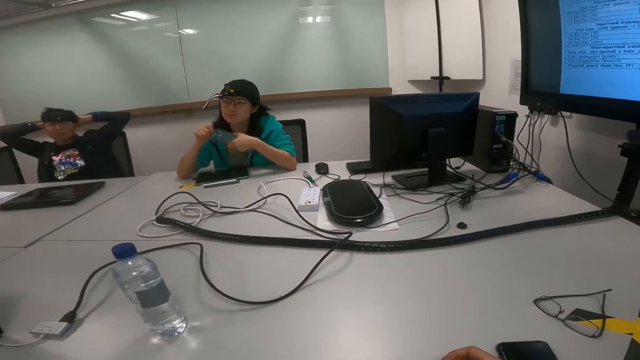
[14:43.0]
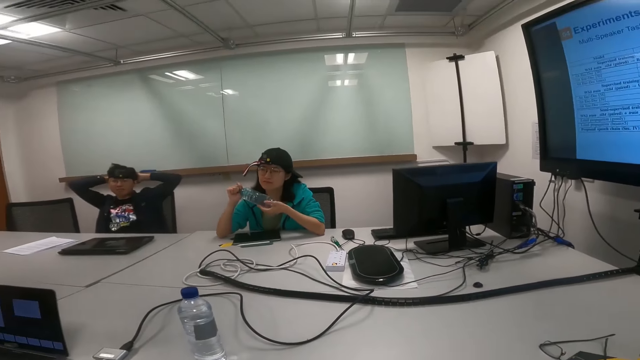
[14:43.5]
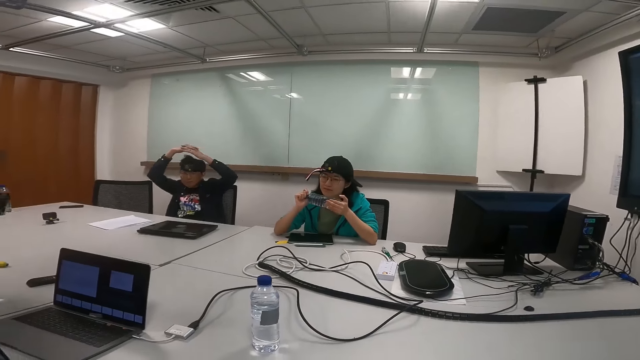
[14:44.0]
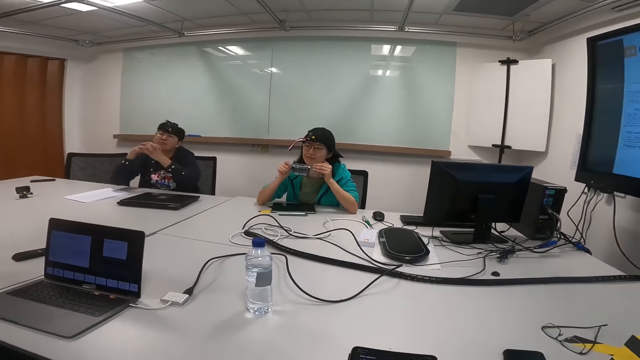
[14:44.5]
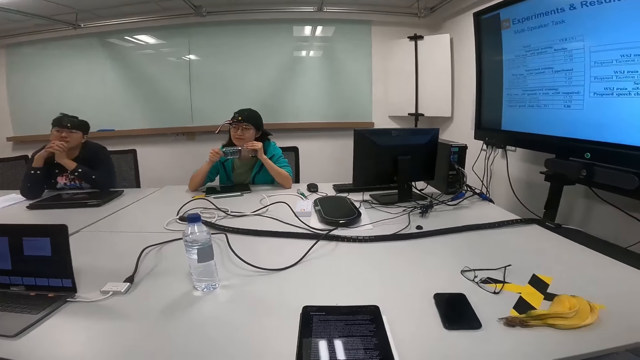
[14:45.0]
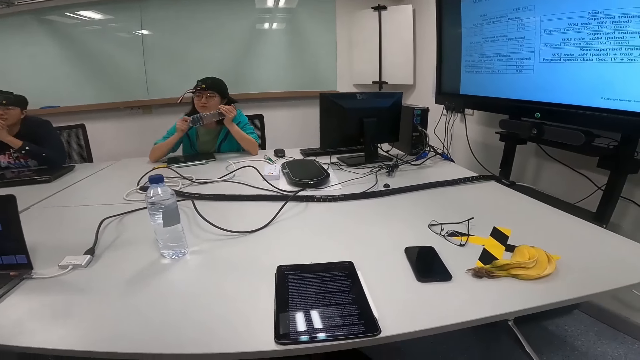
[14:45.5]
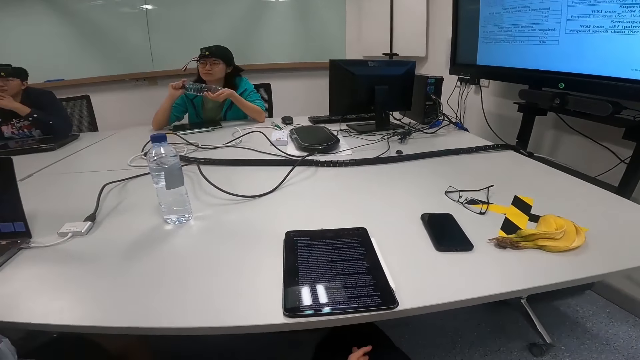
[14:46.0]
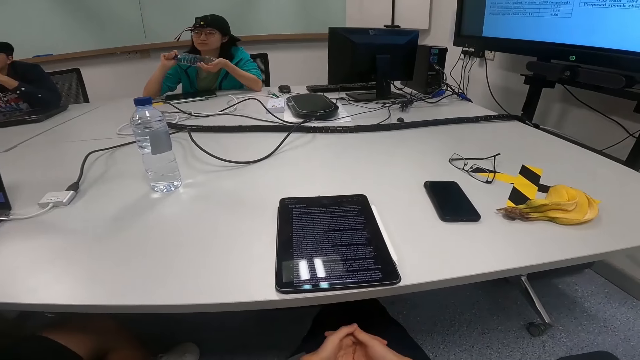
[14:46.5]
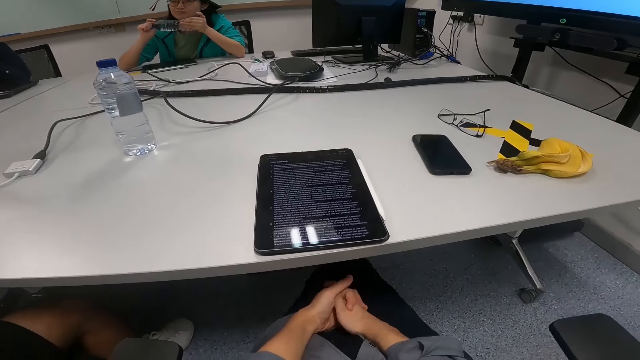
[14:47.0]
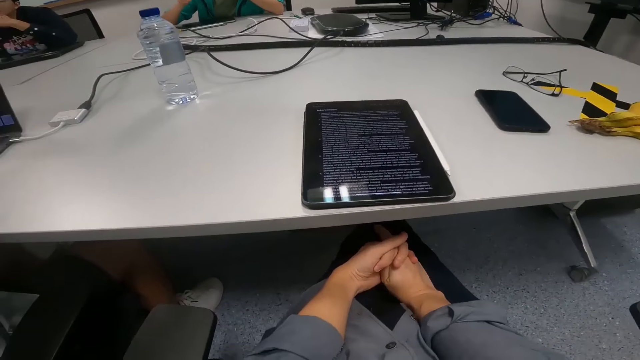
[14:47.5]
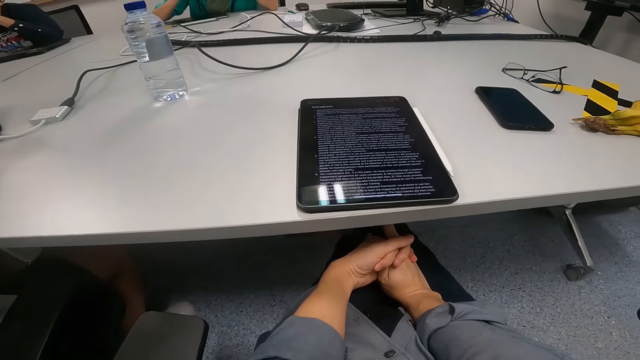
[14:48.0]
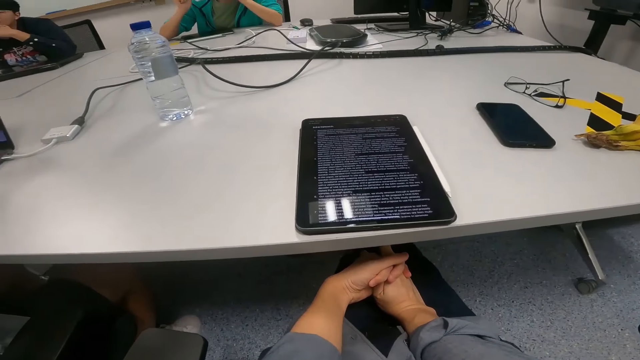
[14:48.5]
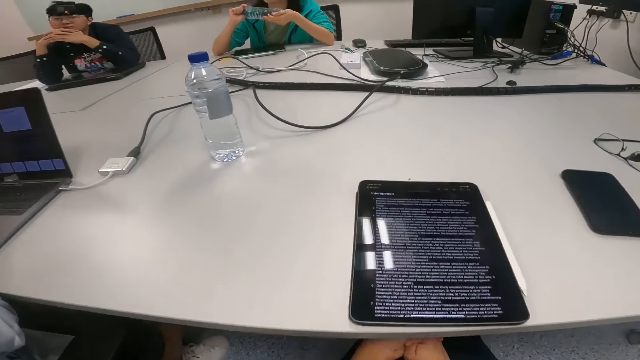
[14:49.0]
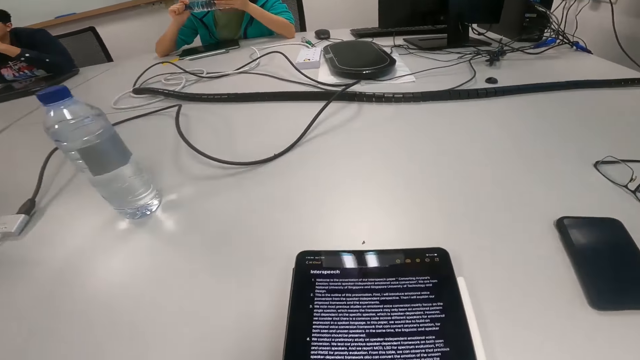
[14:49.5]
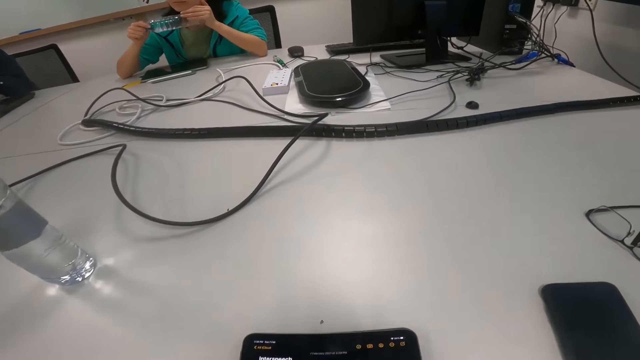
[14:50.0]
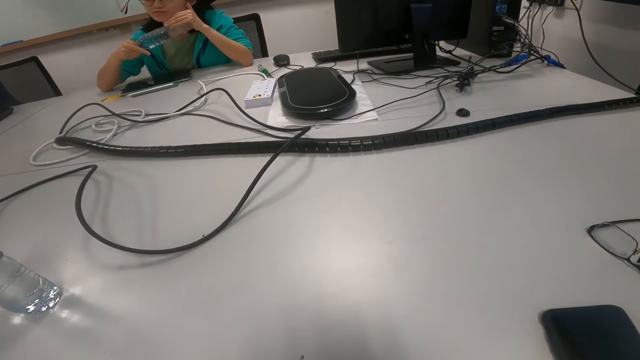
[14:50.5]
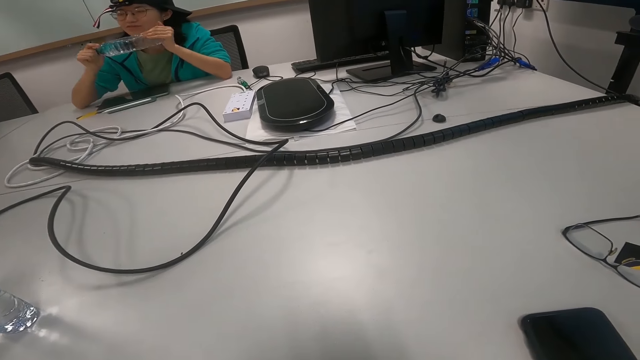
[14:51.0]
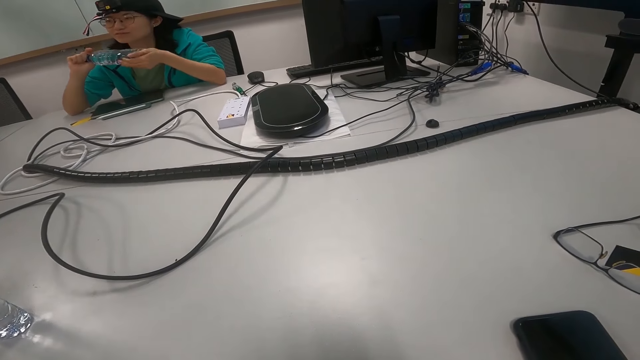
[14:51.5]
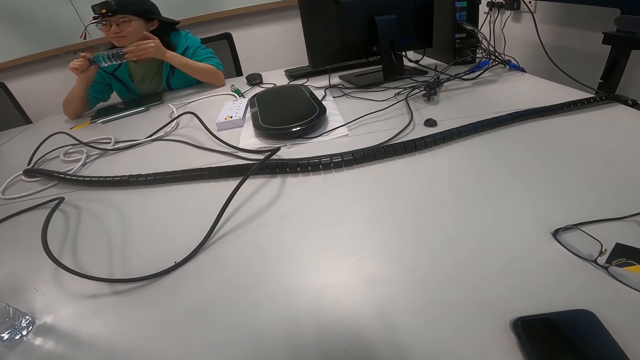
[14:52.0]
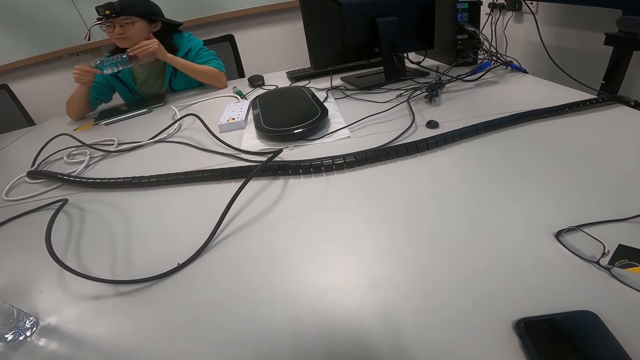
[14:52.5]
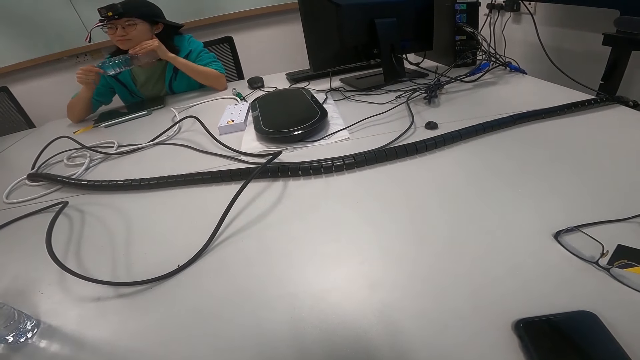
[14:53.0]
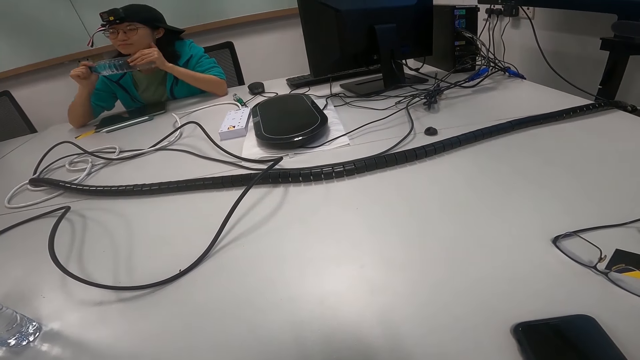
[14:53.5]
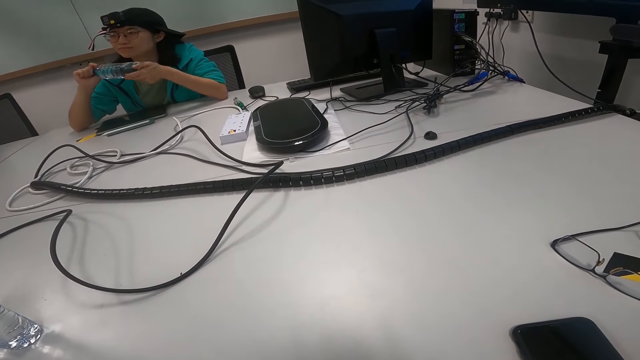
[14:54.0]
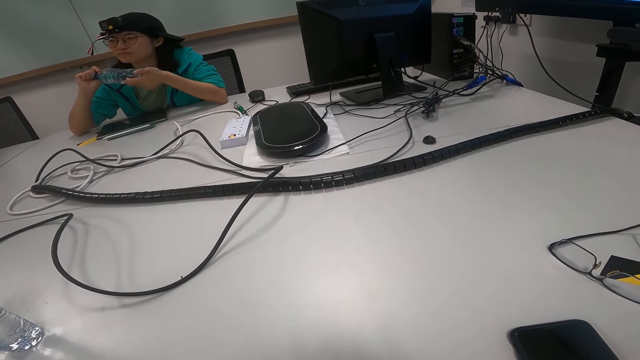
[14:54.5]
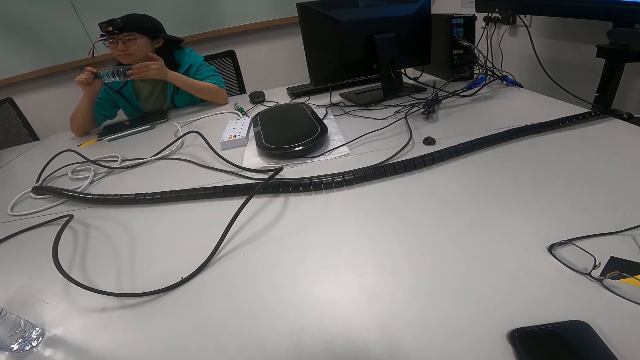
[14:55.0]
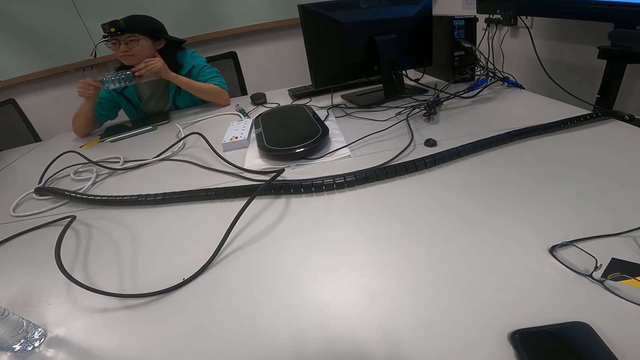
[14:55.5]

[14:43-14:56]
The camera wearer turns around. A man holds a water bottle. Another man puts the hands on the table. The first man touches the water bottle. The other man leans to the table. The camera wearer turns to the side. They read the tablet. They hold both hands together. They turn around. The first man holds the water bottle.

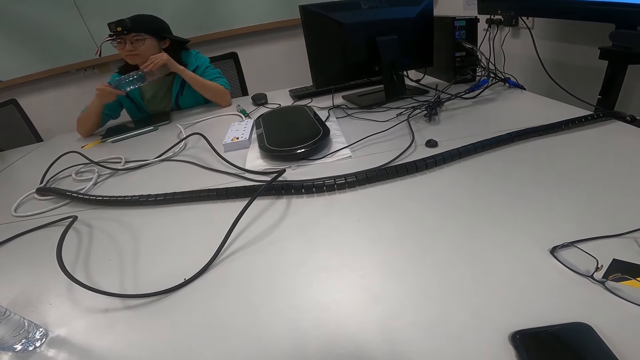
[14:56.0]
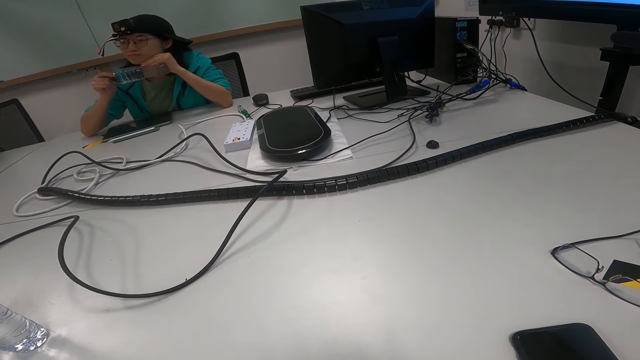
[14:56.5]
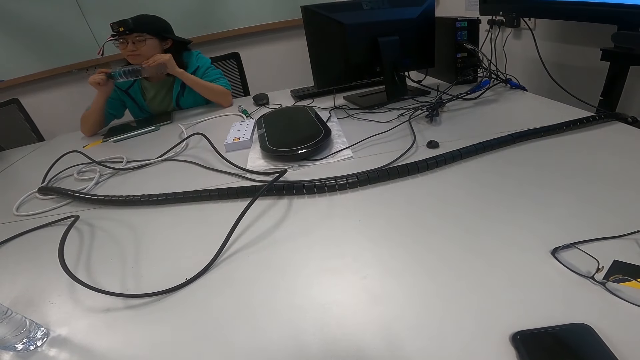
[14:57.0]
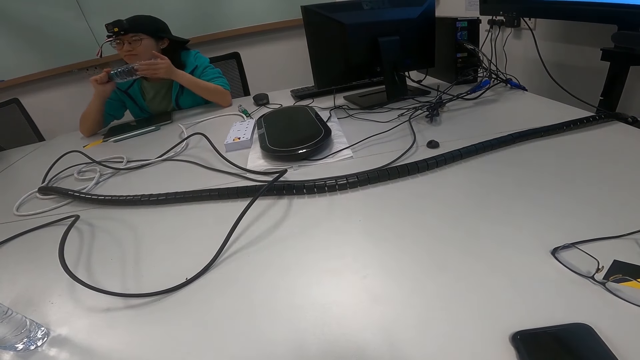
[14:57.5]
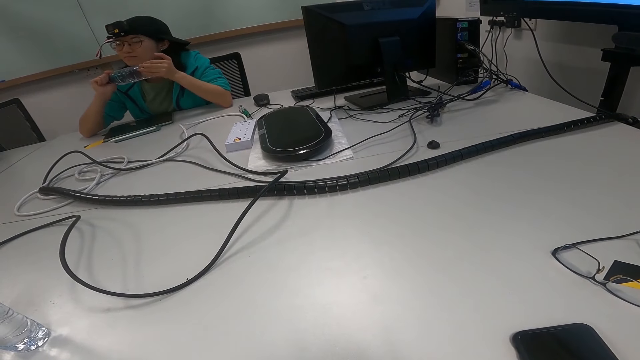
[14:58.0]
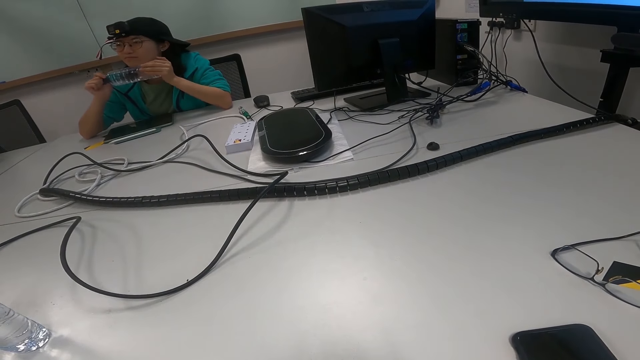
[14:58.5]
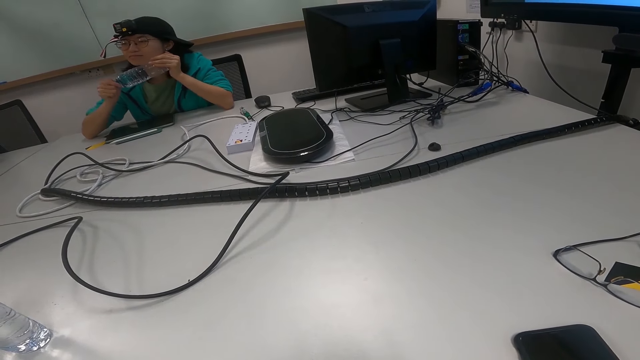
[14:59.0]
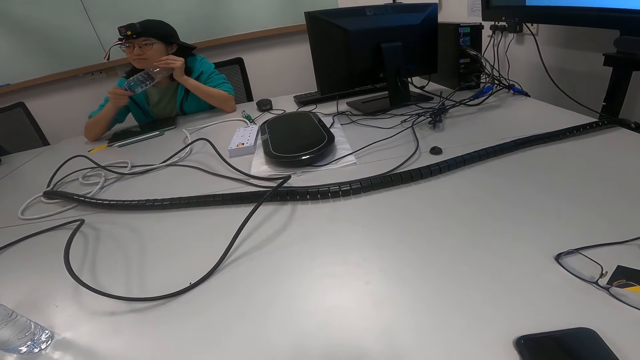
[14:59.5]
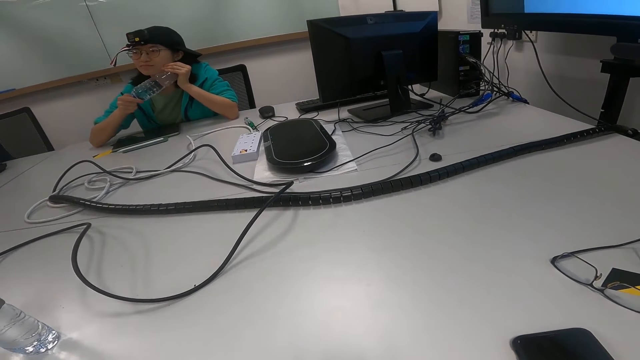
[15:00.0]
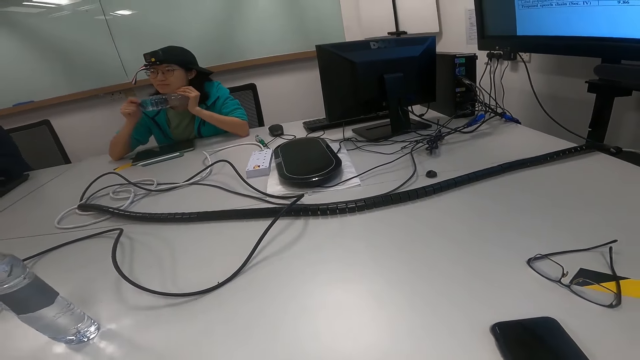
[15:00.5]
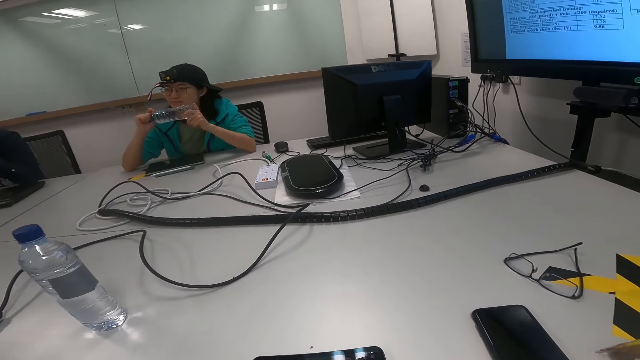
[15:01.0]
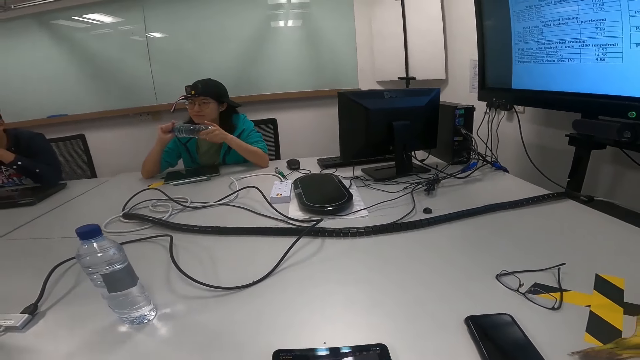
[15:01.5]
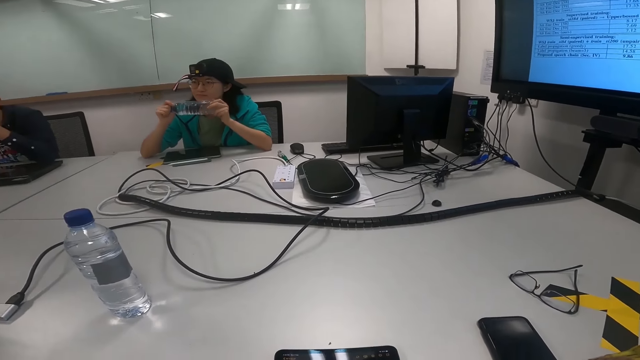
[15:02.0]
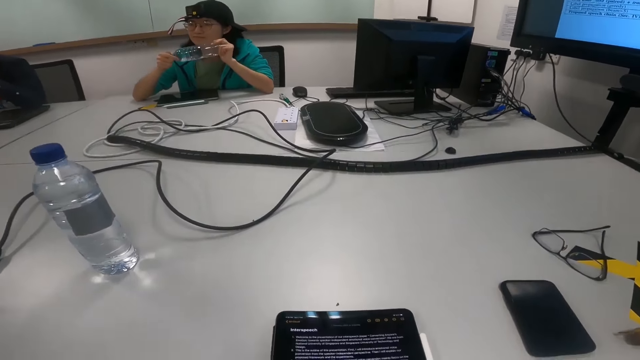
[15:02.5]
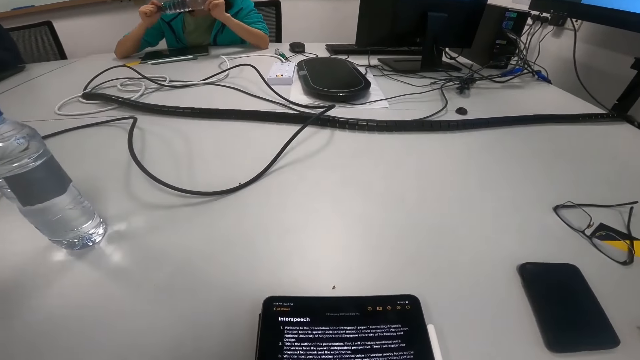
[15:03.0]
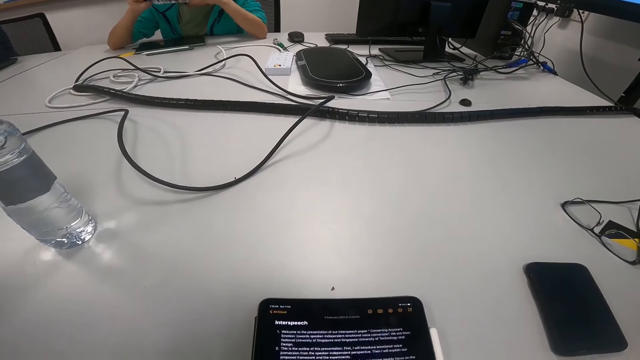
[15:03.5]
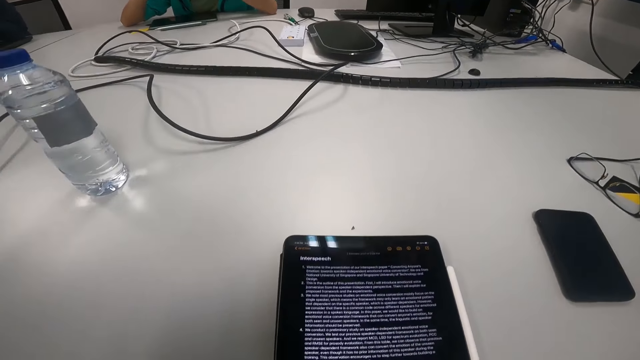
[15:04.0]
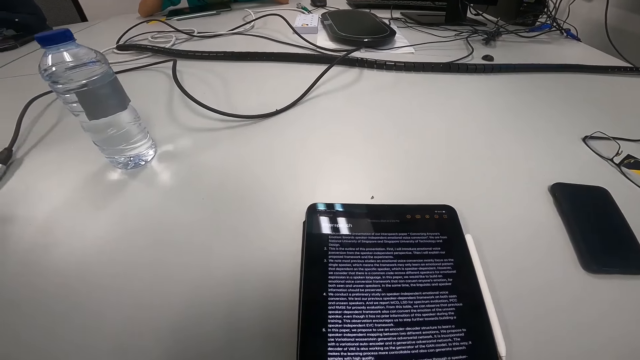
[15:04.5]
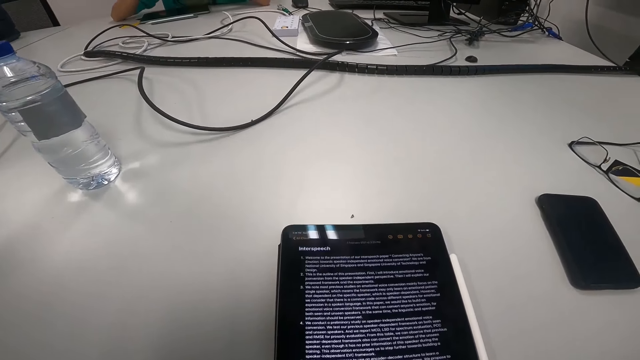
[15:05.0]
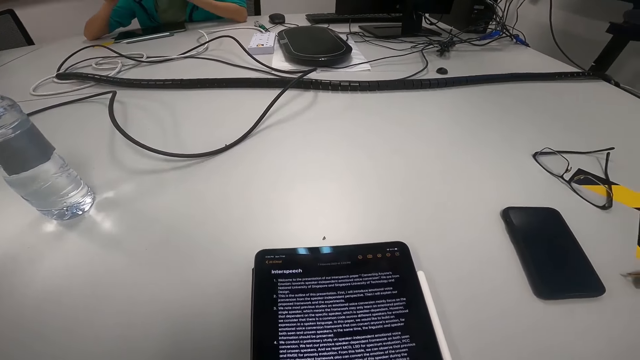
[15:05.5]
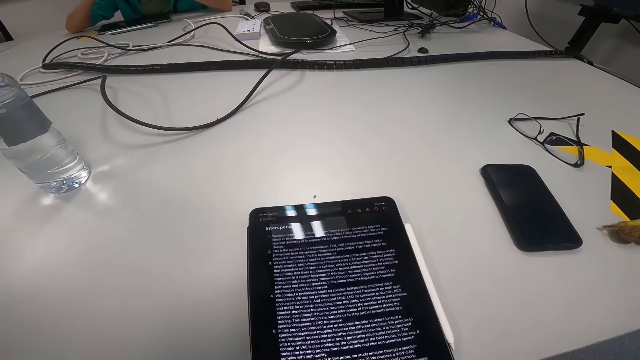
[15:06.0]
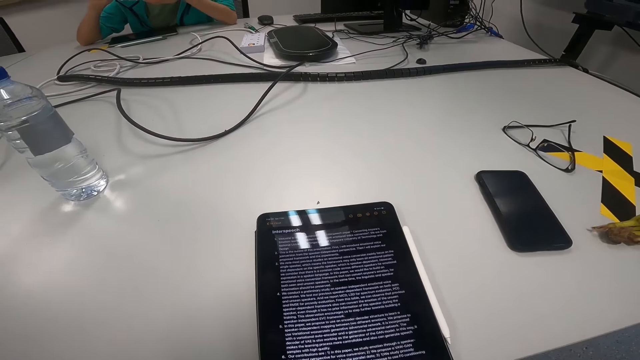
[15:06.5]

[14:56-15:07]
The camera wearer turns to the side.
